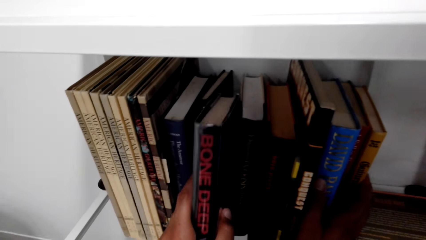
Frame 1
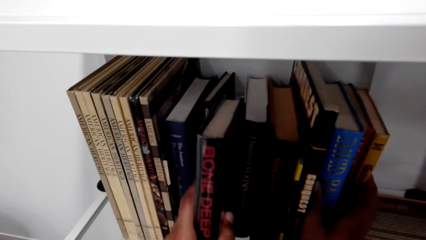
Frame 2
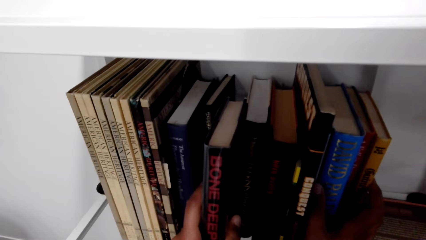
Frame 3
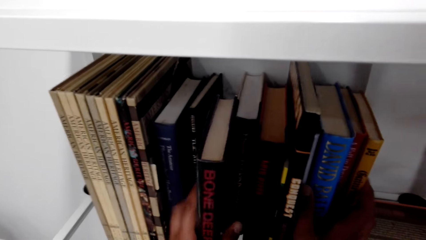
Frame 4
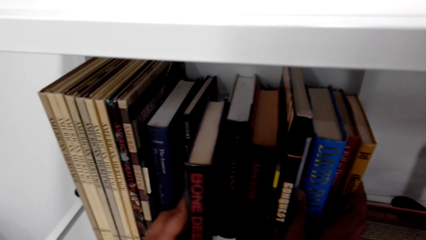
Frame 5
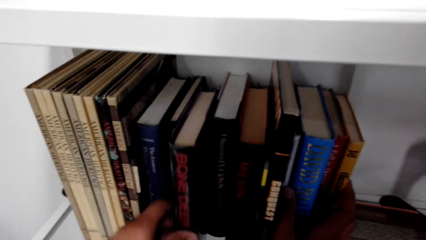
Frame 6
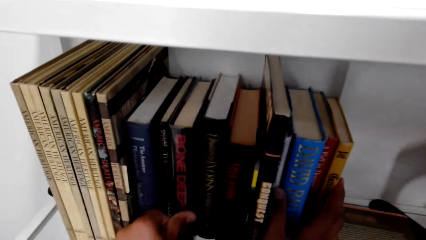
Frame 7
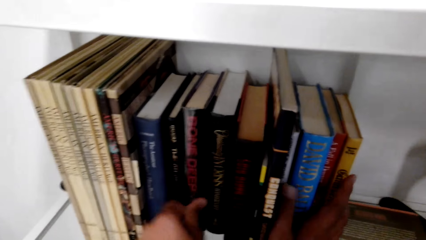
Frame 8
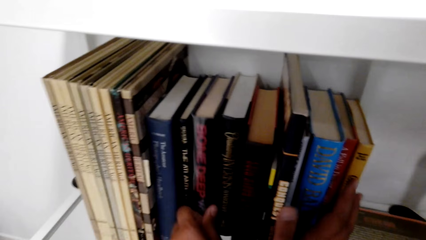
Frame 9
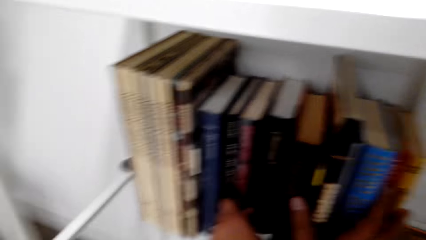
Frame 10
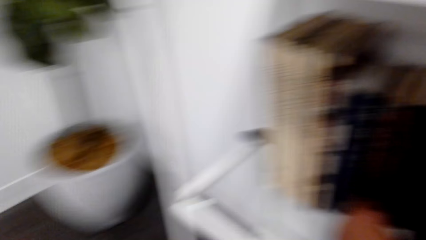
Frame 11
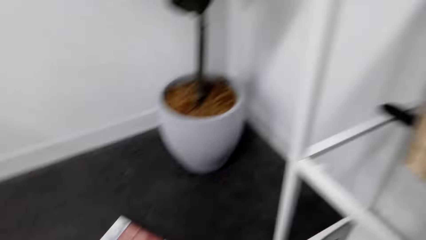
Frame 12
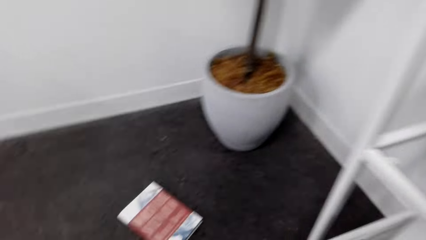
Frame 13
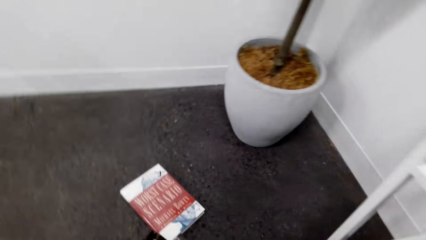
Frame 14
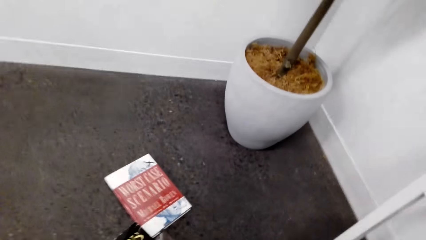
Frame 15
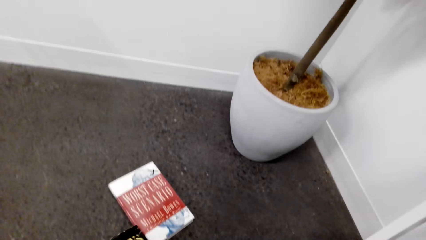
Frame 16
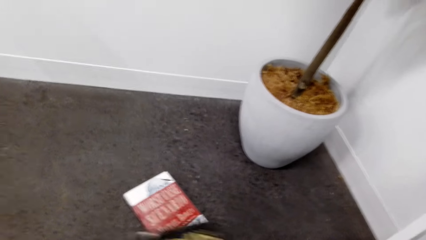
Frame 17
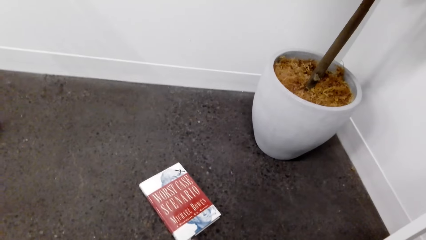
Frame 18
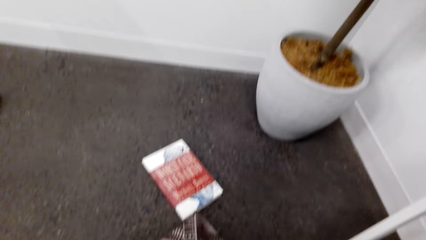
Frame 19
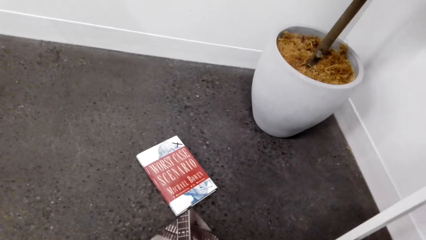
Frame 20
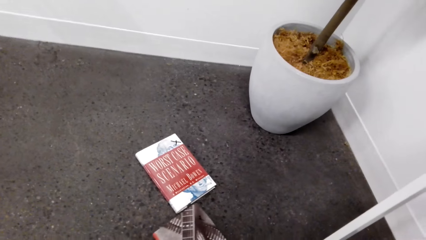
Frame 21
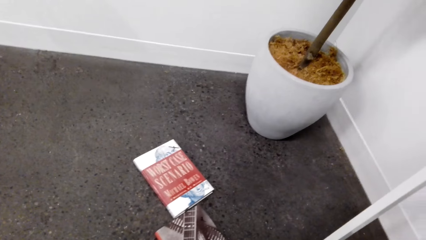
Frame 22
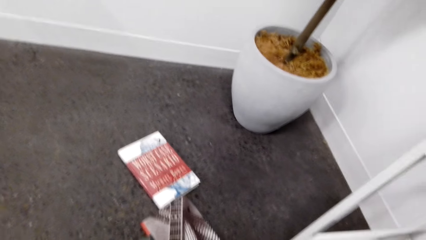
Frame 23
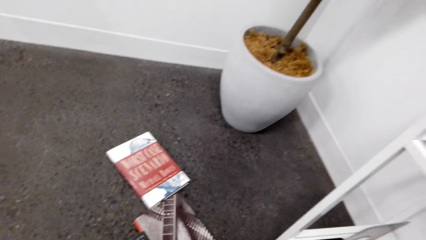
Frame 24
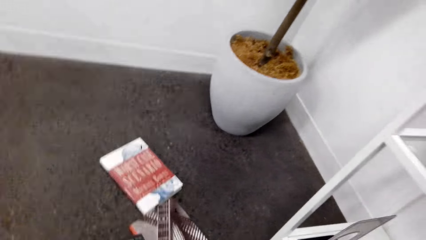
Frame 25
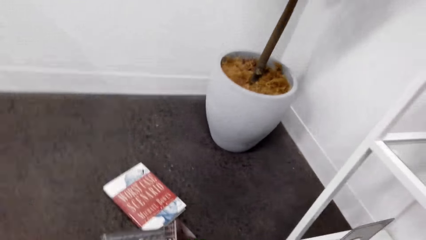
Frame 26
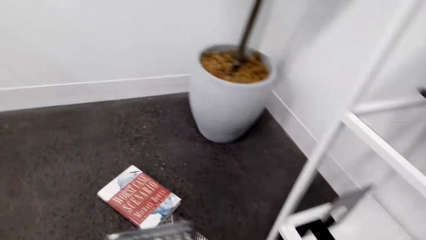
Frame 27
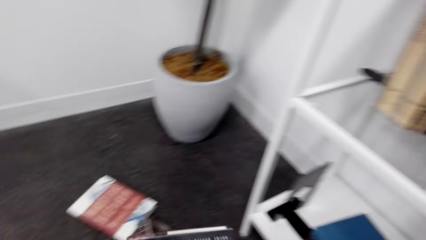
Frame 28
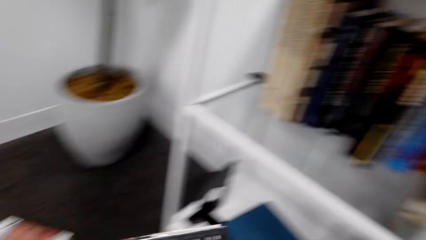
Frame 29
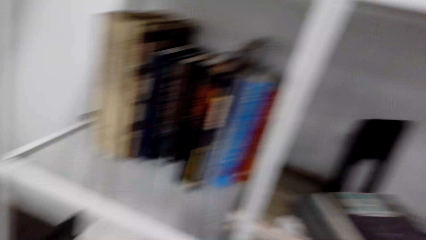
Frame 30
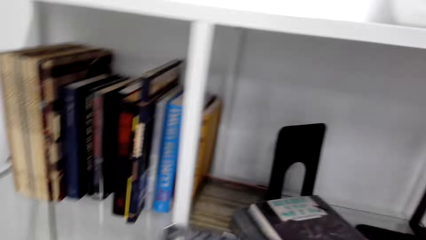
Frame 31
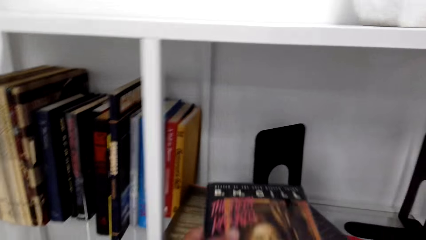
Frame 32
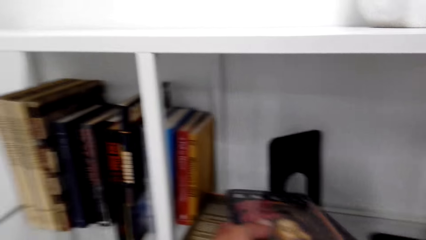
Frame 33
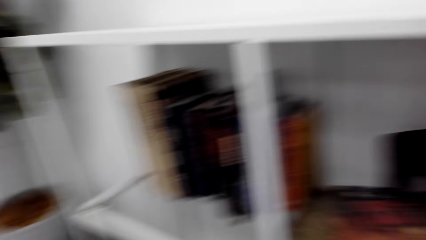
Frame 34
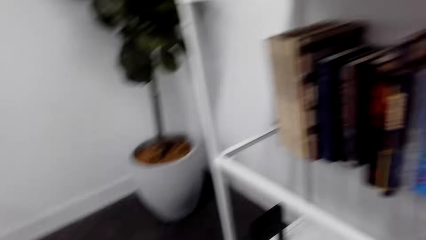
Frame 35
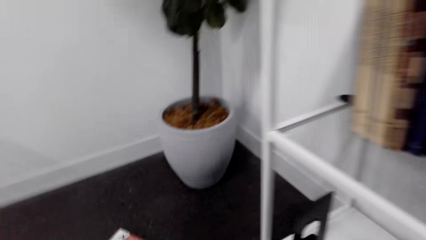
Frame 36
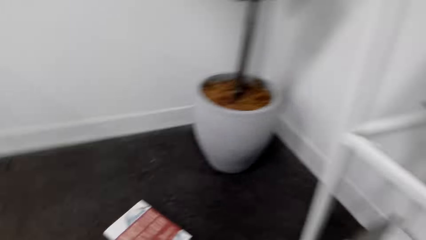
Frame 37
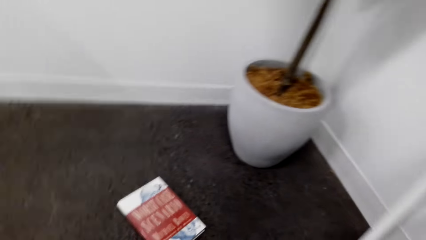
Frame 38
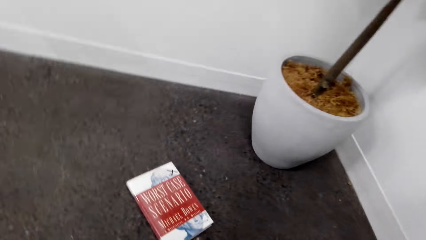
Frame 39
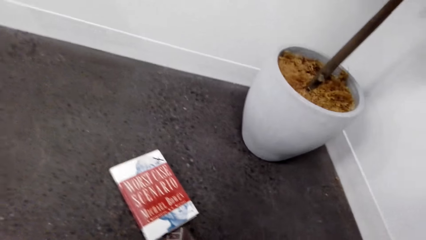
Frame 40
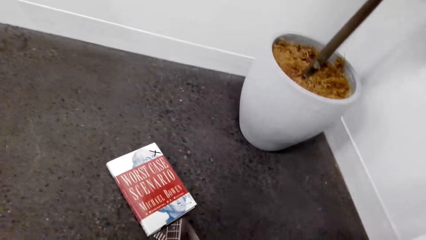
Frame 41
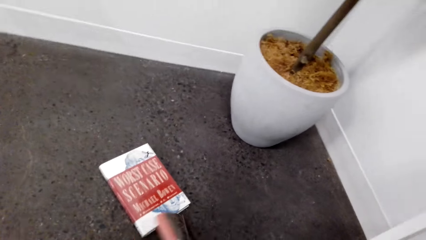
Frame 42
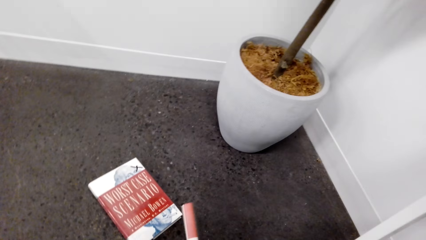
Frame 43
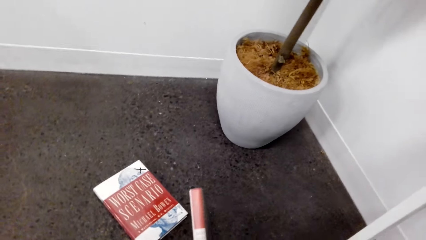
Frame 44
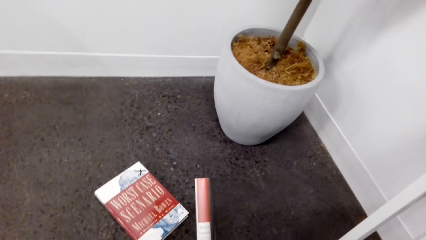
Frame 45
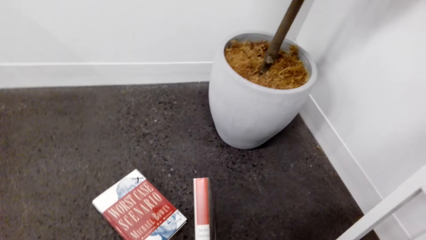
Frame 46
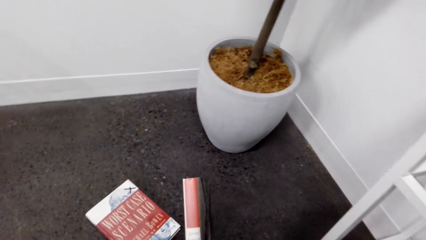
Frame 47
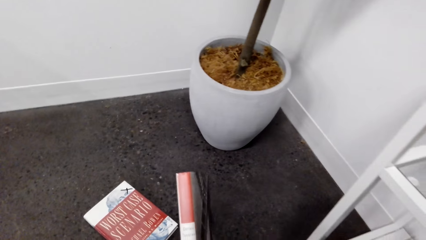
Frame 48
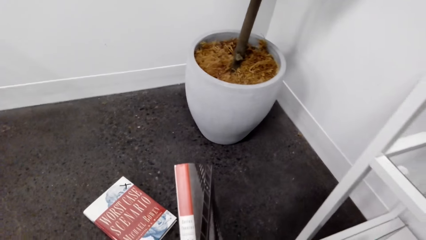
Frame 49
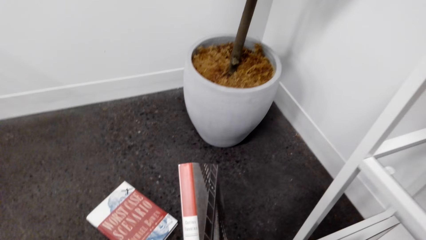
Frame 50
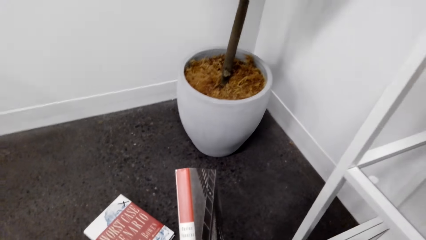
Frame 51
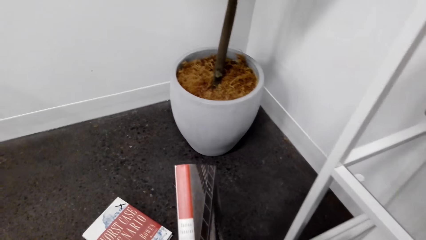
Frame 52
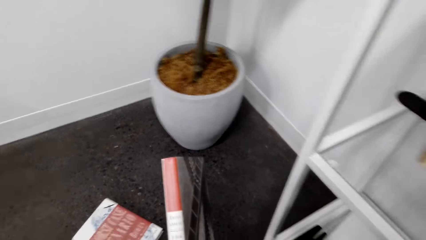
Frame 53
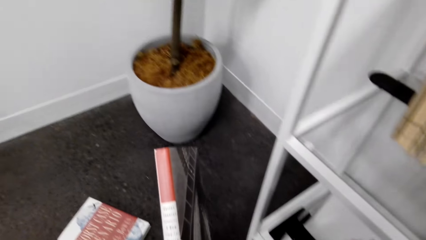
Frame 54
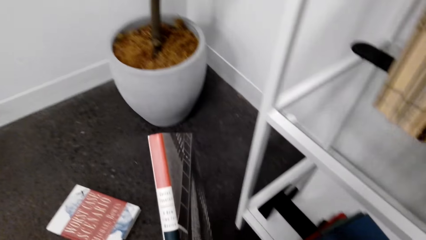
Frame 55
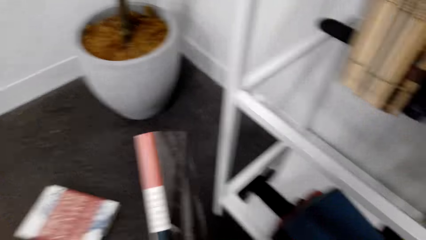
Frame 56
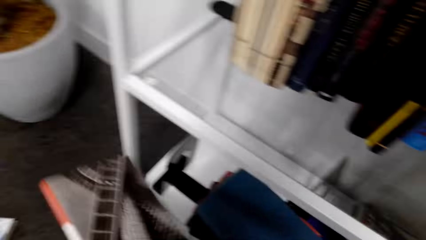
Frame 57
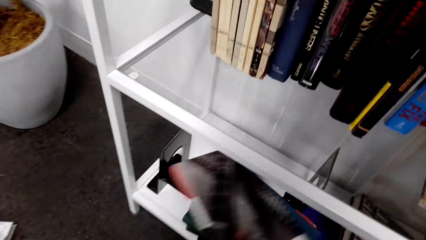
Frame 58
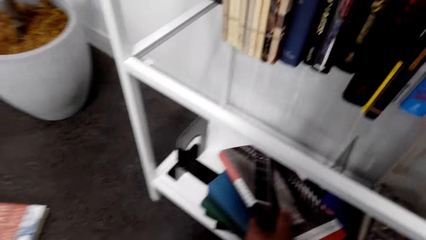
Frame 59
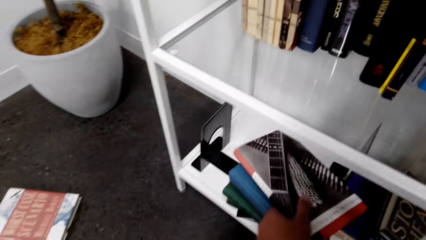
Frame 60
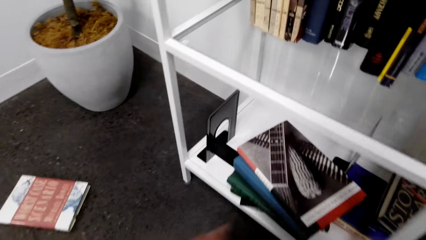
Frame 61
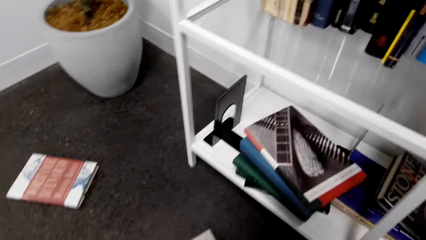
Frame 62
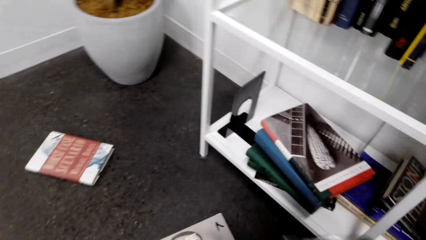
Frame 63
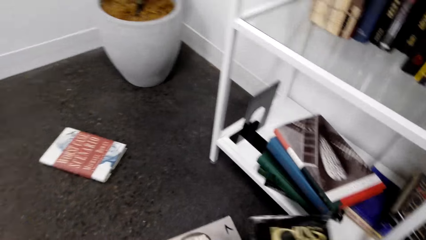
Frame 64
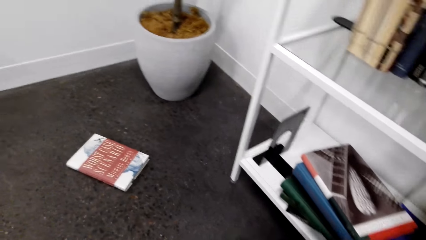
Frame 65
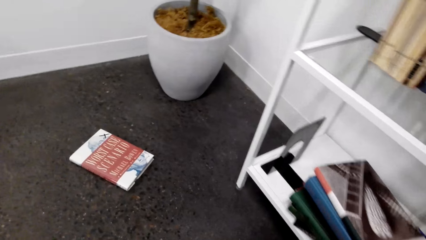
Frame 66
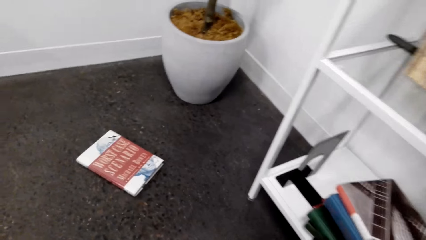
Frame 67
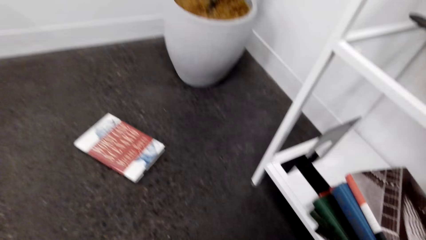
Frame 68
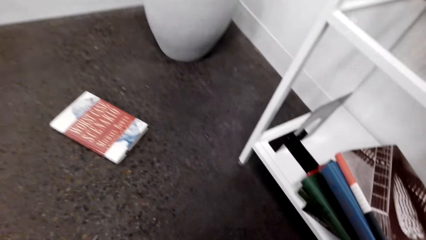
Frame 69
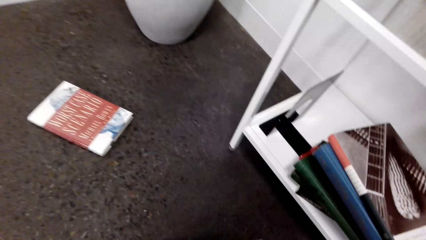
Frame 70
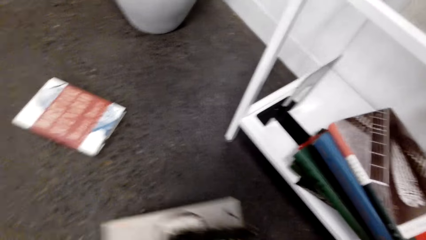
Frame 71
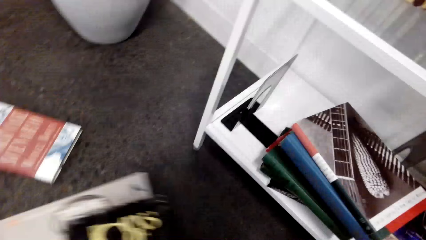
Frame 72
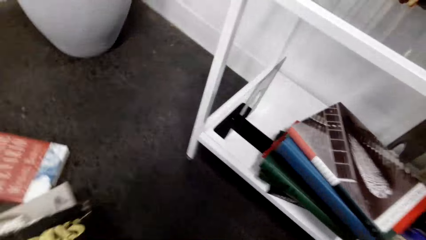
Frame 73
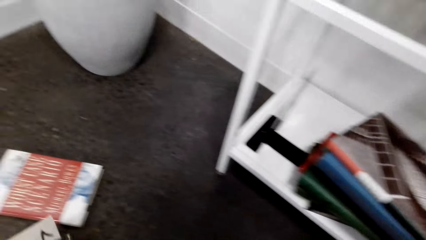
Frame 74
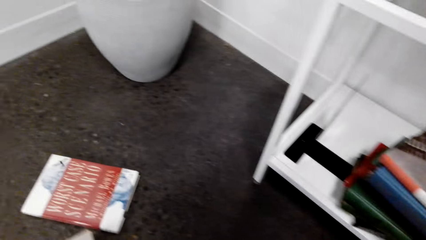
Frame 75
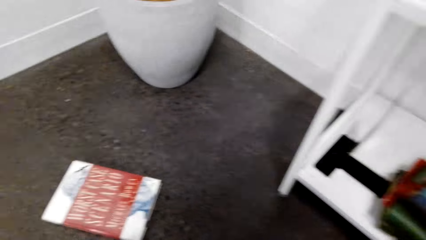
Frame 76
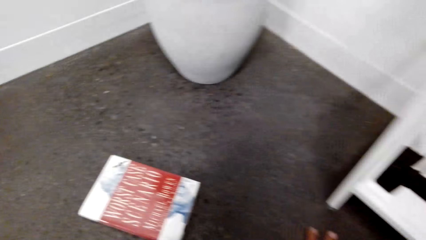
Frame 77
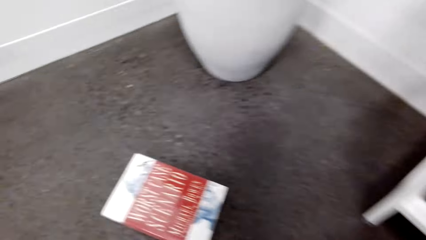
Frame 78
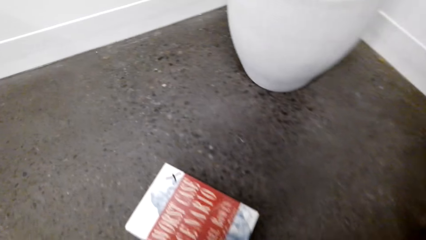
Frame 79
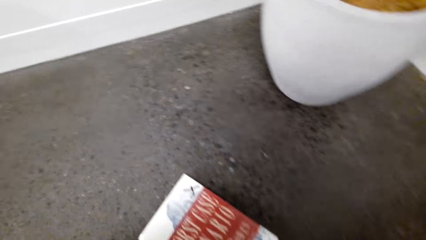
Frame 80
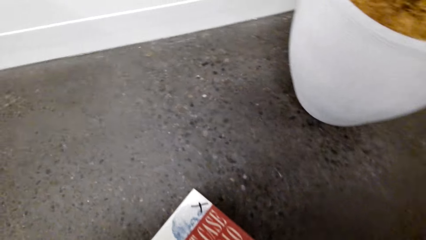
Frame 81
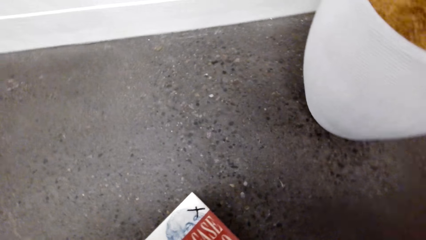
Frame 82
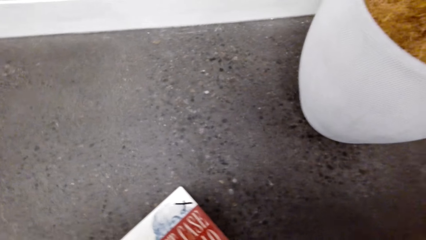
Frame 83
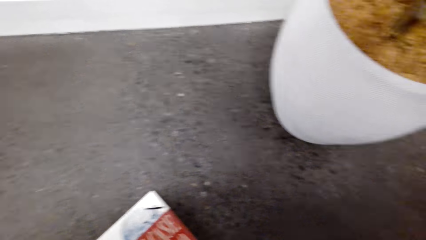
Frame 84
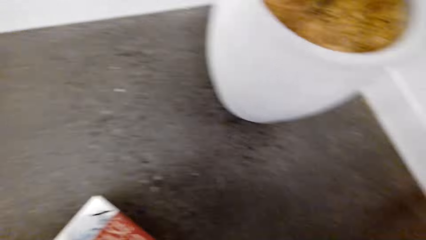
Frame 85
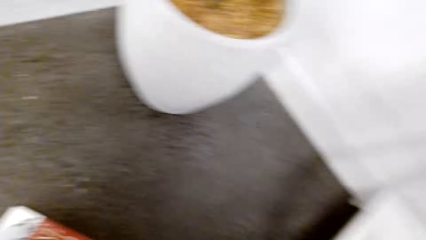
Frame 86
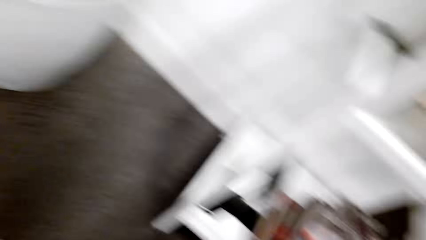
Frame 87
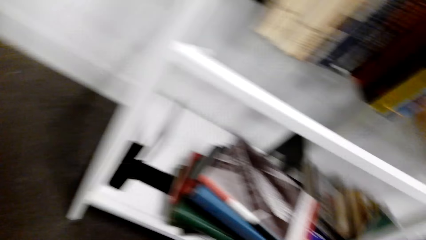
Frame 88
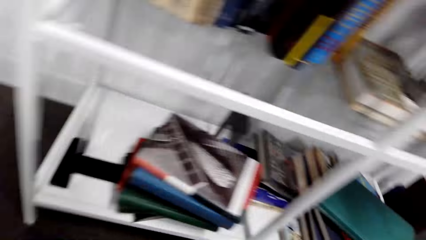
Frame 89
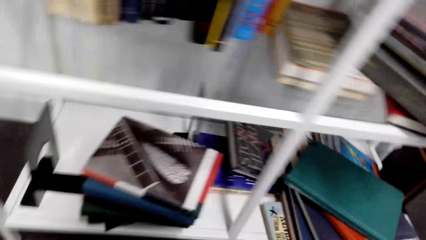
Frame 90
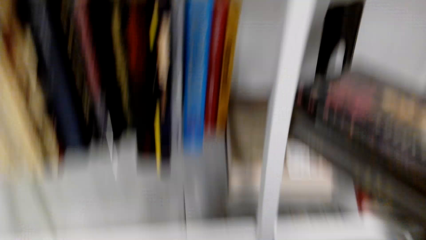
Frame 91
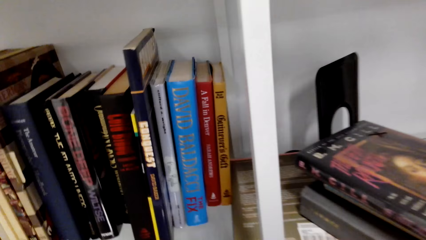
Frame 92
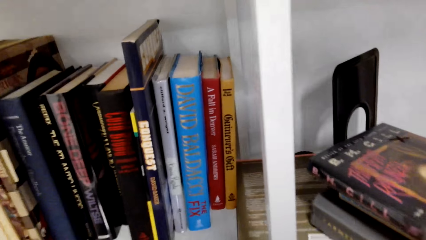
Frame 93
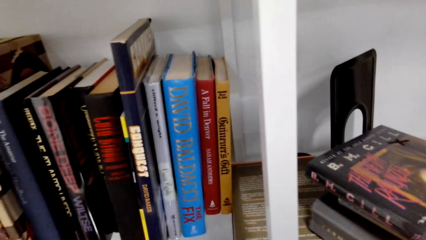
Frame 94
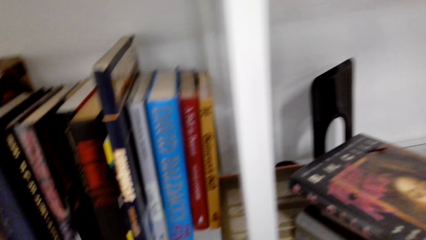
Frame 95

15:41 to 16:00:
The camera wearer picks the book on the shelf. They put the book on the bookshelf. They pick a book. They put the book on the bookshelf. They pick books.
